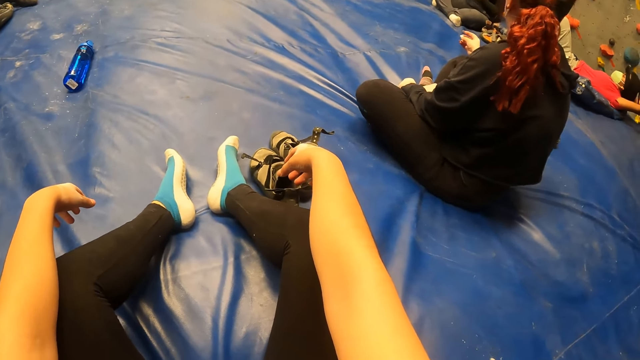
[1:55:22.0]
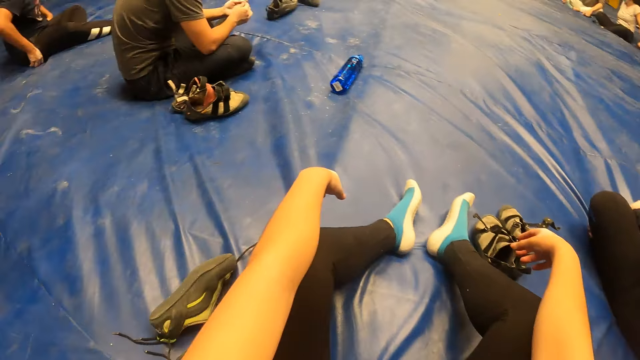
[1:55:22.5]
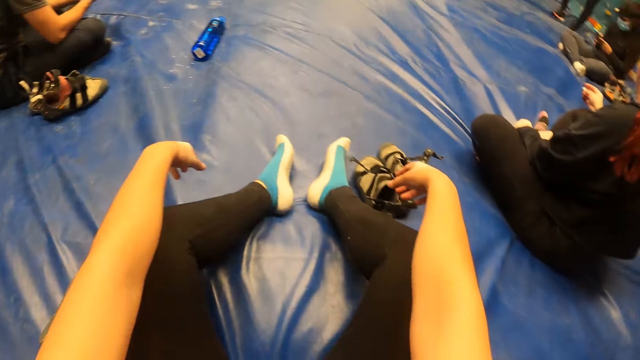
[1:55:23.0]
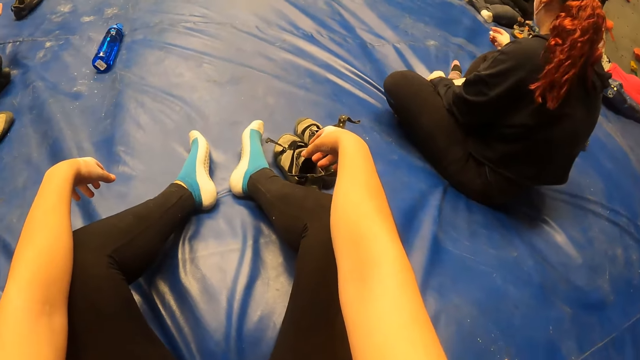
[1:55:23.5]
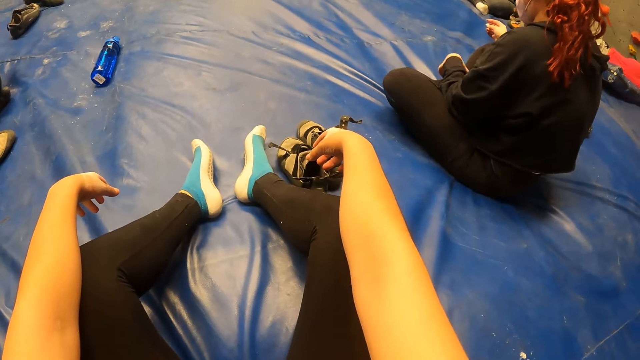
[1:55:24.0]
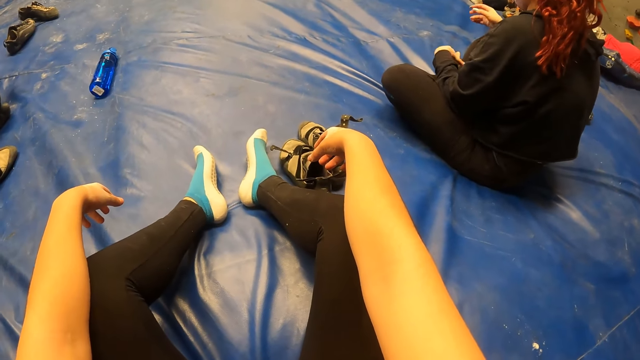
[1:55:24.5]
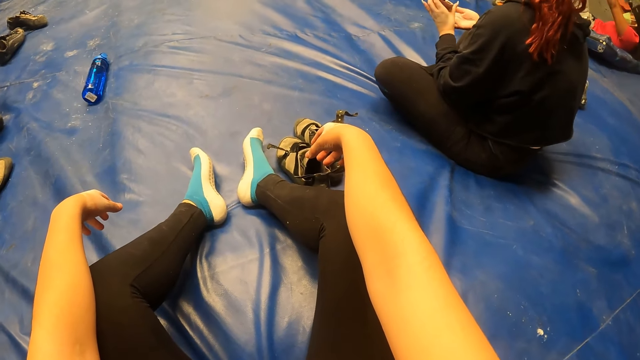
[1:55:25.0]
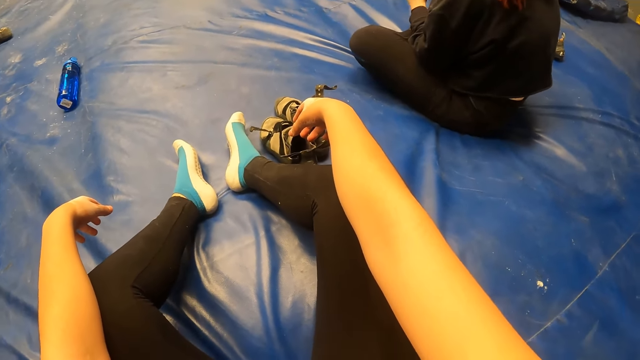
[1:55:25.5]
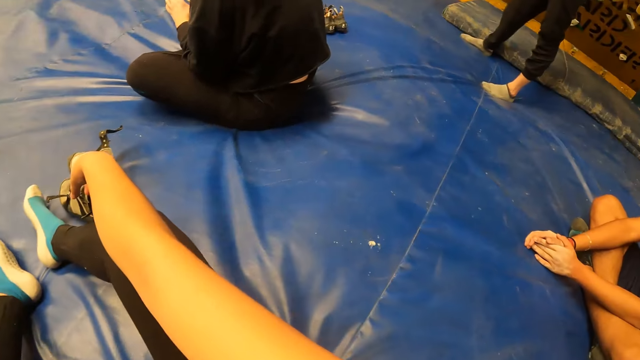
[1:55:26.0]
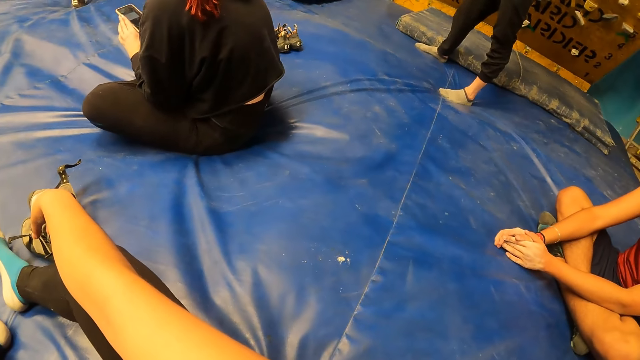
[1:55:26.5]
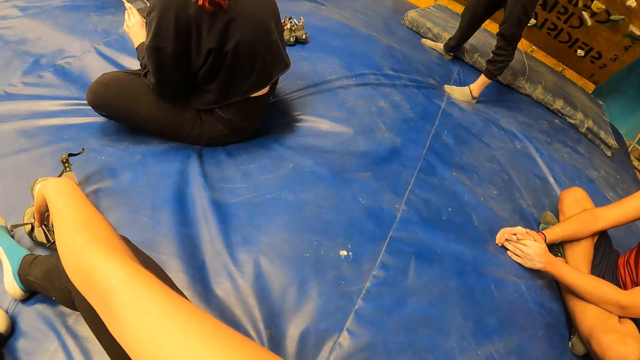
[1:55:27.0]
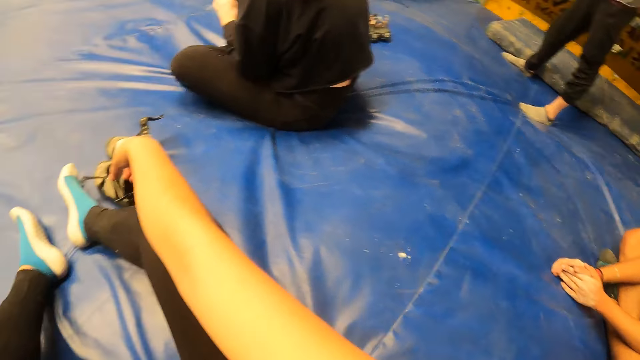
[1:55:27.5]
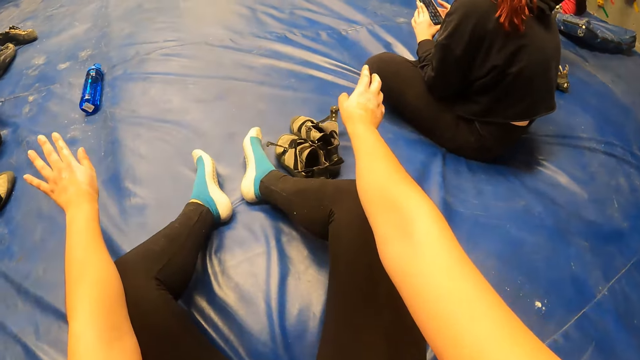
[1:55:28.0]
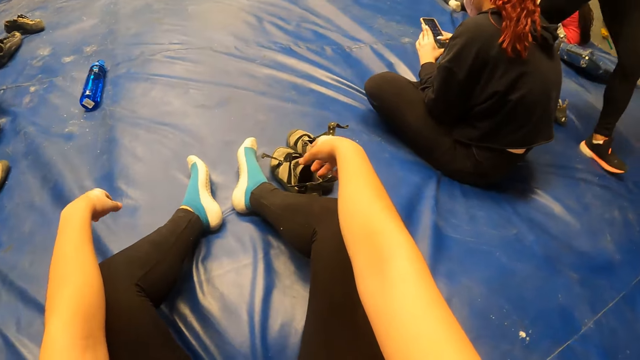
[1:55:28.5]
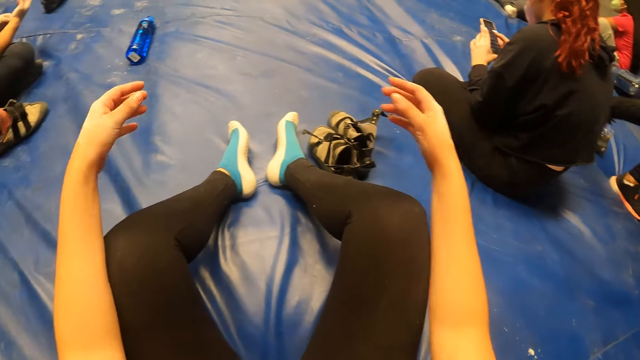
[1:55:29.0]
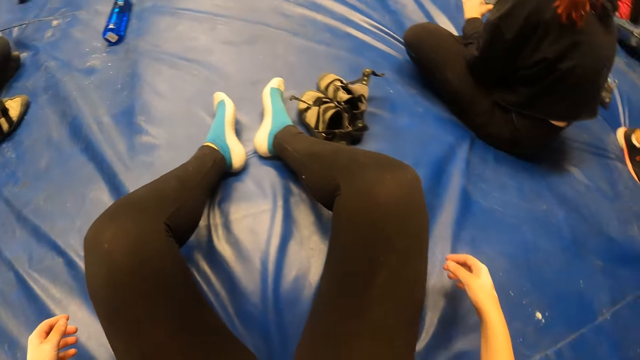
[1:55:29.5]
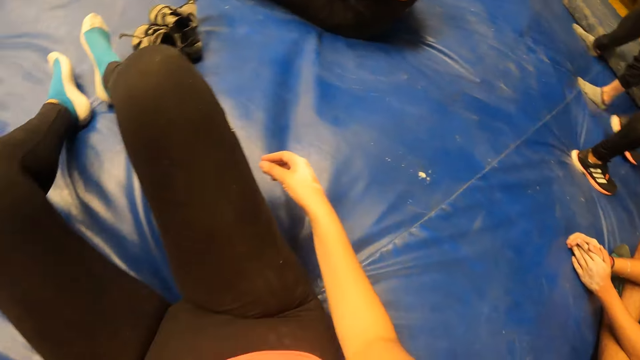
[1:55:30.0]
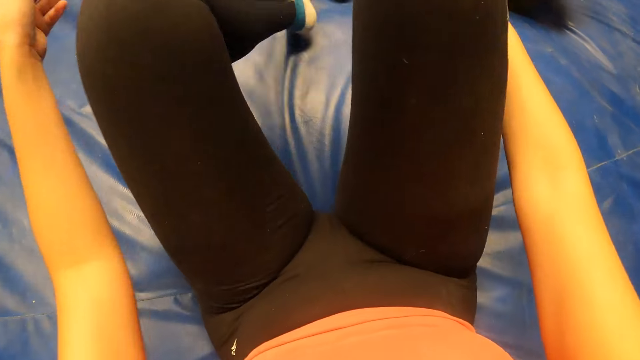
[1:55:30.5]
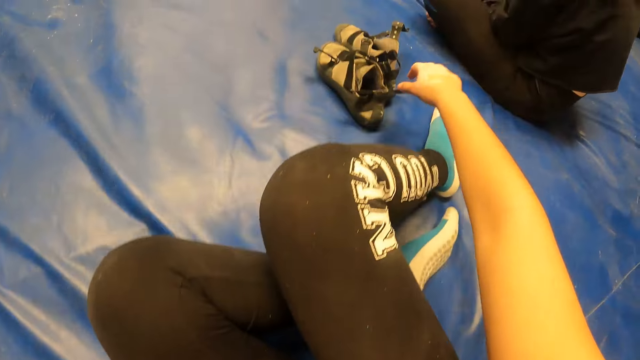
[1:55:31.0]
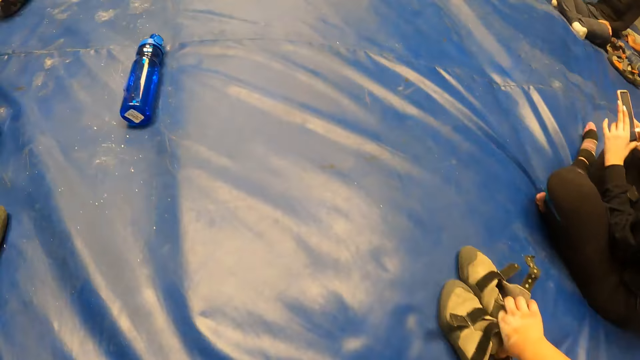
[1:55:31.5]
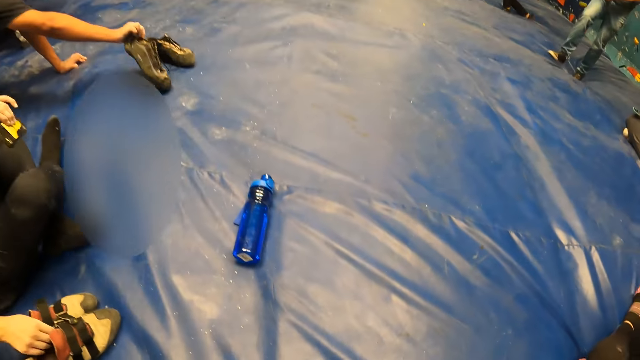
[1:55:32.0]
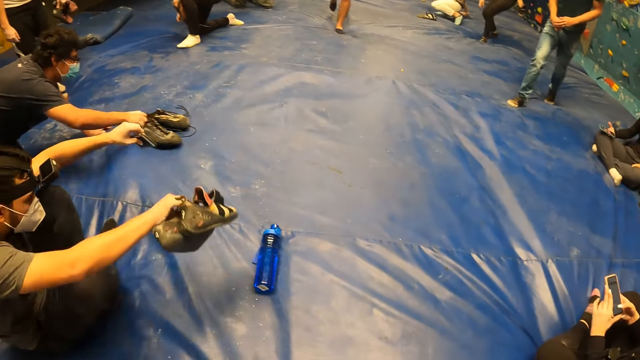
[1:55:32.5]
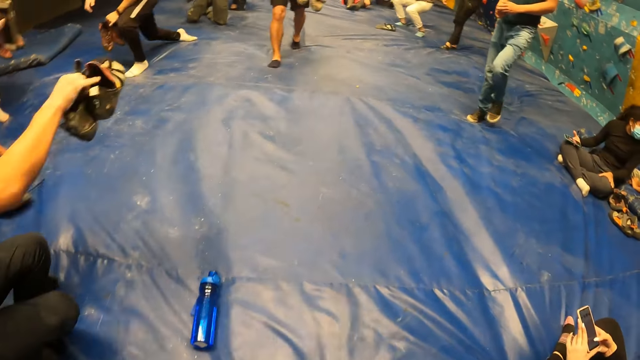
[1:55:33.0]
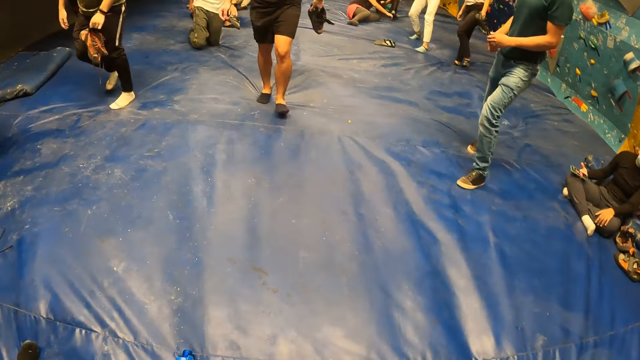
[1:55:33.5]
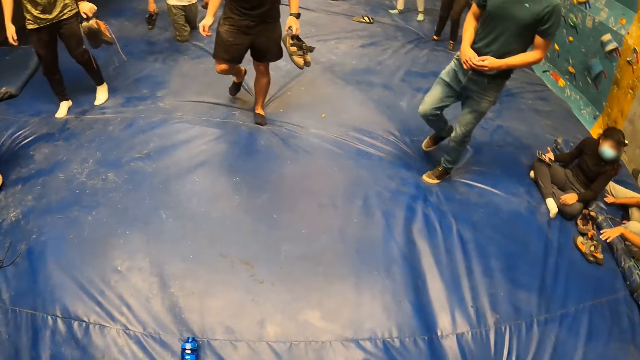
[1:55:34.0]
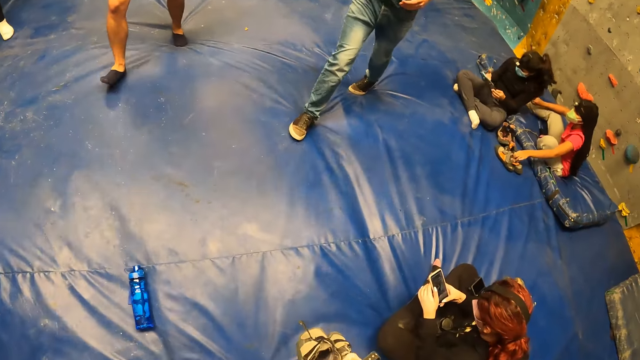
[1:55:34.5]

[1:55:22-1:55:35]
The woman takes her phone from her leg with her left hand. The woman puts her phone in her right hand with her left hand. The woman operates her phone in her left hand with her right hand. The camera wearer looks around. She moves the legs. She takes her sneakers from the mat with her right hand. She stands up. A man takes a pair of sneakers on the mat with his right hand.

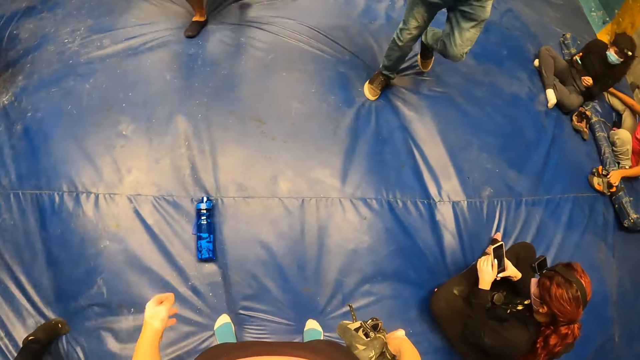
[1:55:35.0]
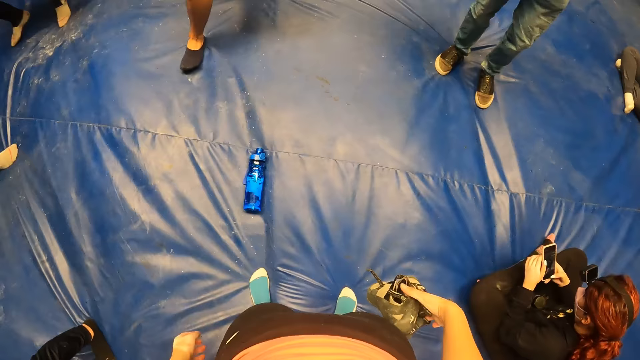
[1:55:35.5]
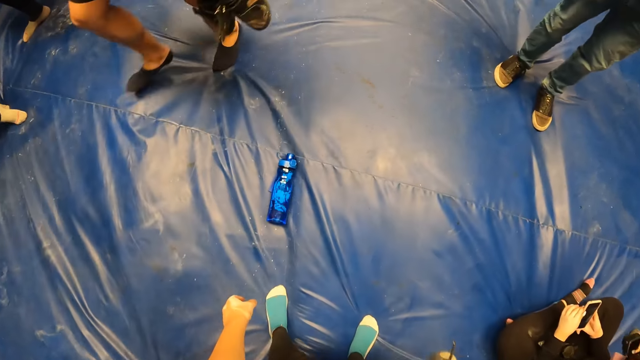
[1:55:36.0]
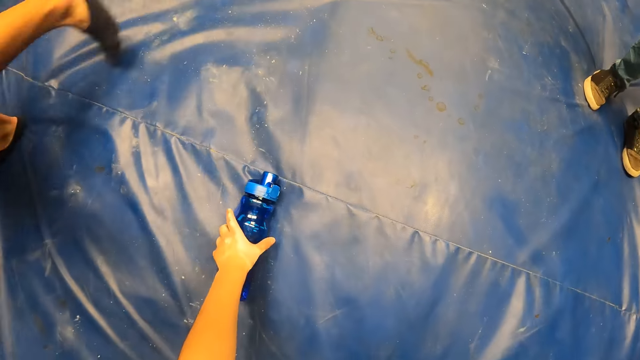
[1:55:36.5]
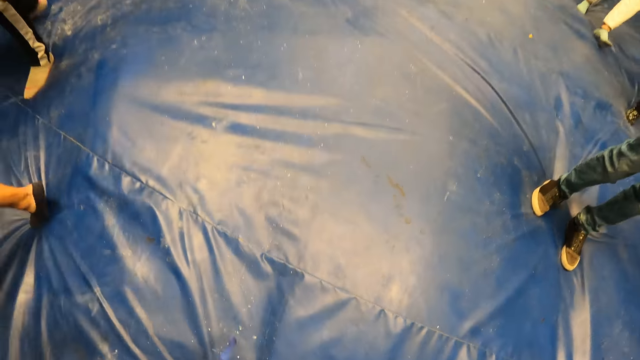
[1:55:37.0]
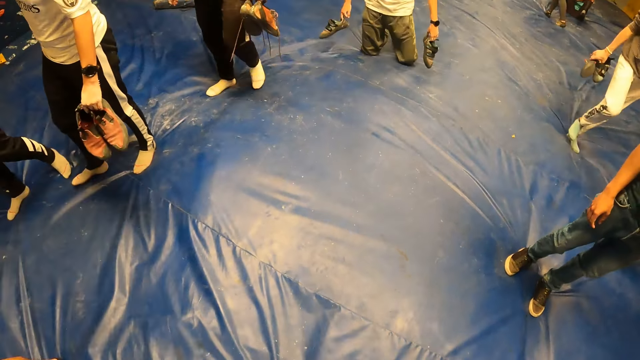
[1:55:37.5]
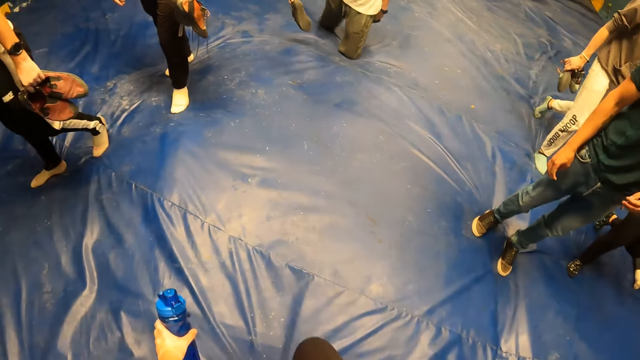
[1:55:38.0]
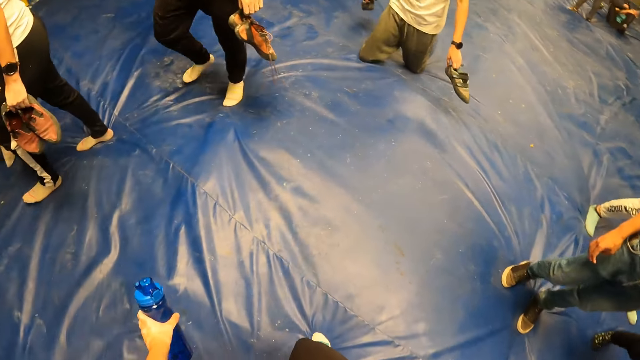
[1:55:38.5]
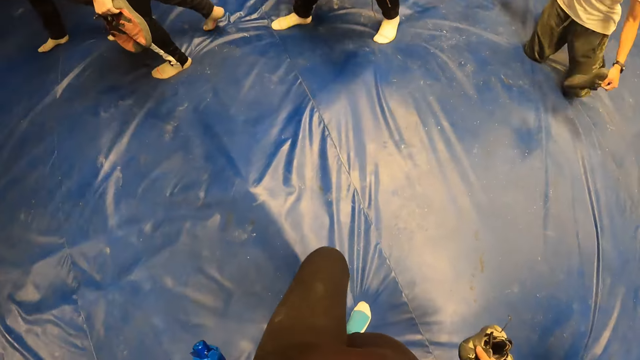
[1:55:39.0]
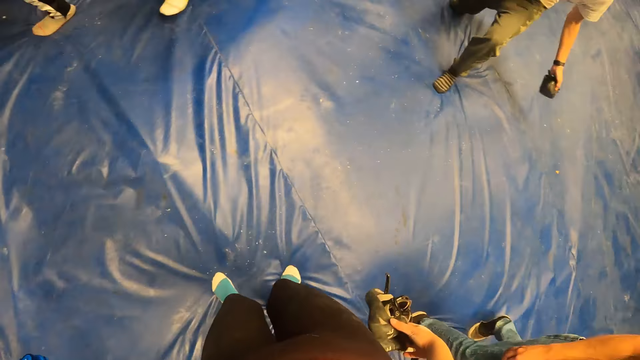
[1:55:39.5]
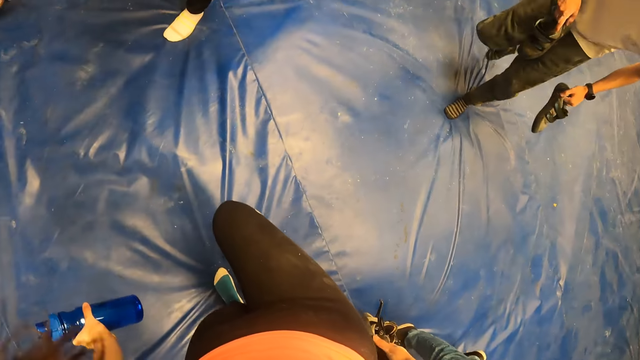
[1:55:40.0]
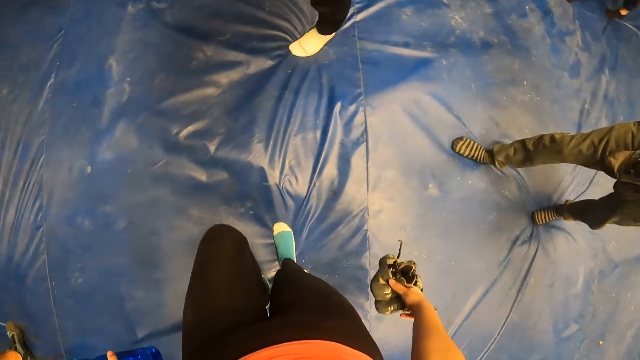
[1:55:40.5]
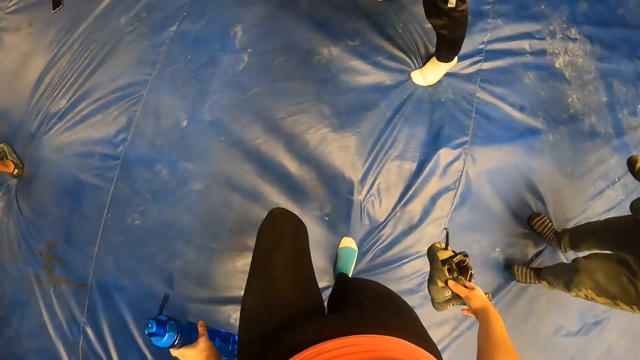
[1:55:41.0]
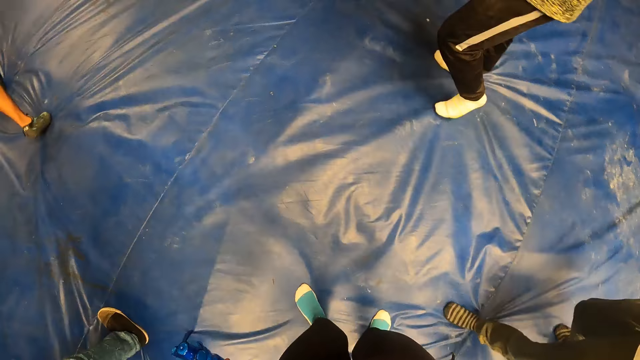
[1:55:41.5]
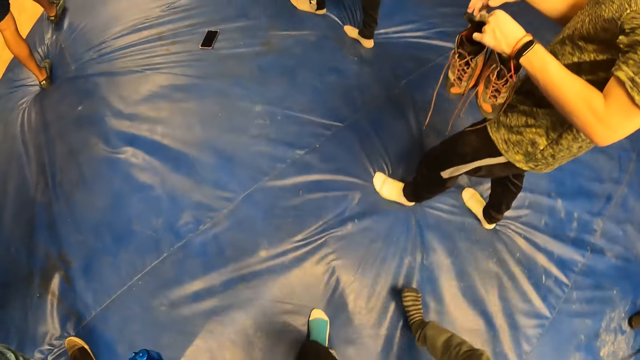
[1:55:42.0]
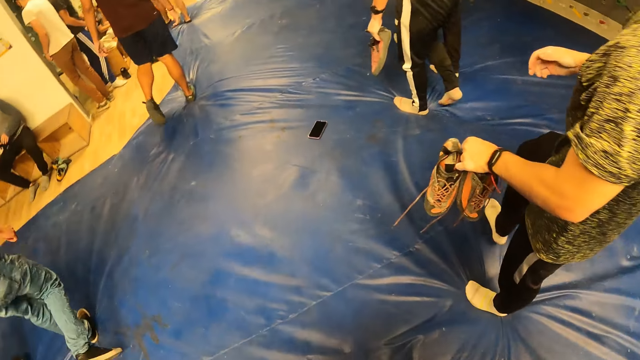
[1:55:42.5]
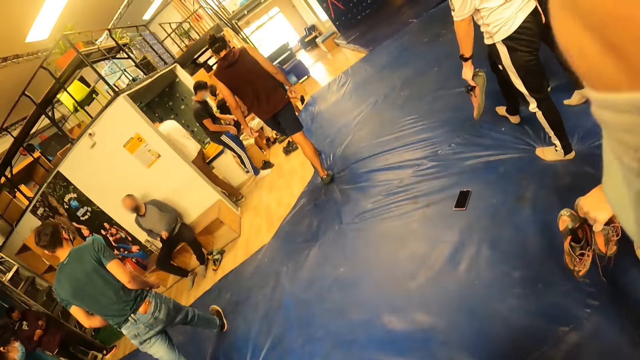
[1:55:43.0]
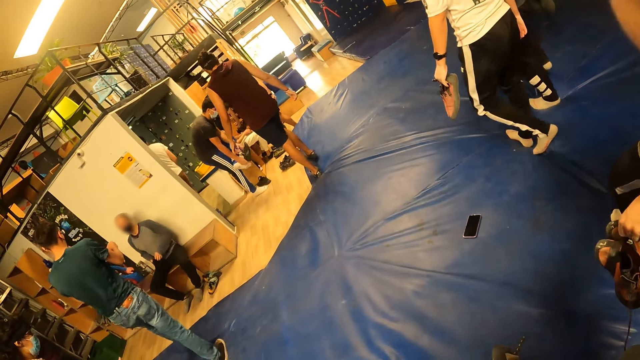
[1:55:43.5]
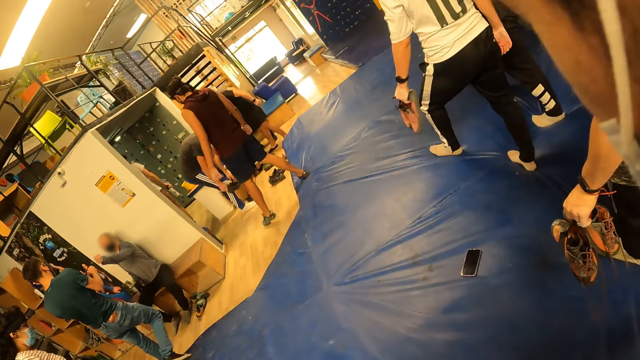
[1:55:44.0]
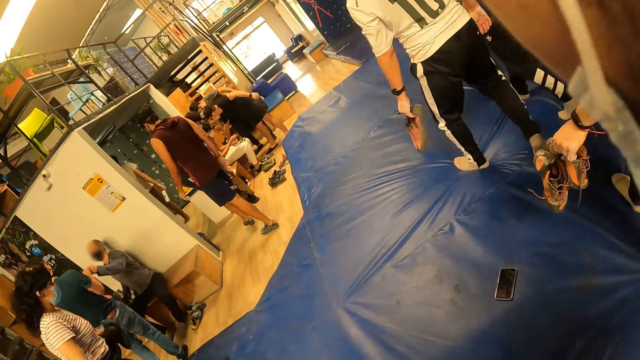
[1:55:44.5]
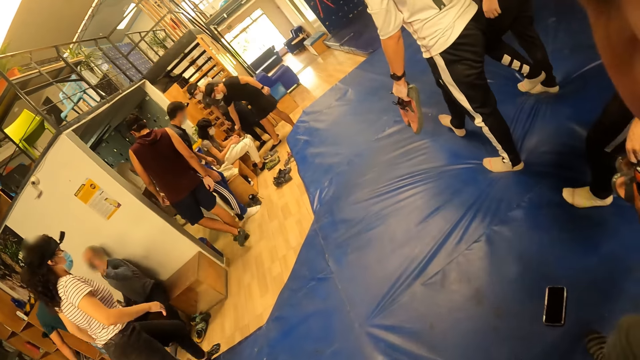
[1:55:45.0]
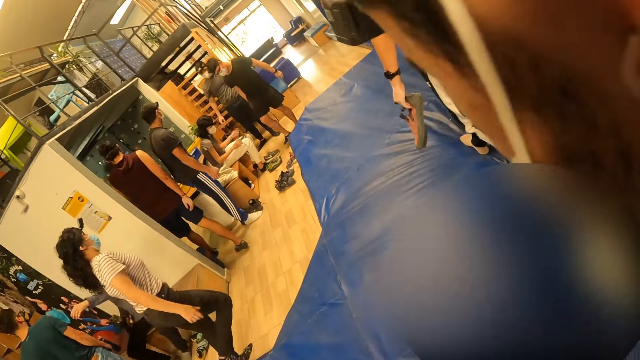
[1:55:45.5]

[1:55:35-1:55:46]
The camera wearer takes a water bottle from the mat with her left hand. She moves the legs. She steps forward. She adjusts the camera. She steps forward.
